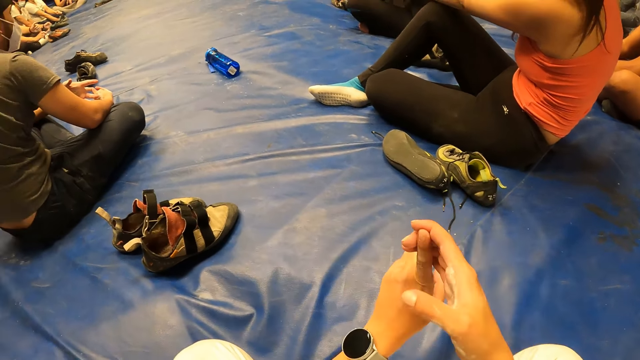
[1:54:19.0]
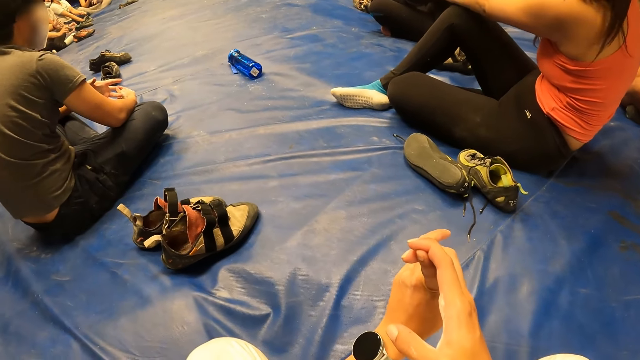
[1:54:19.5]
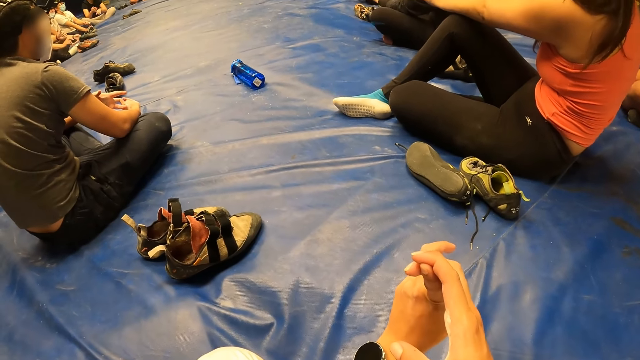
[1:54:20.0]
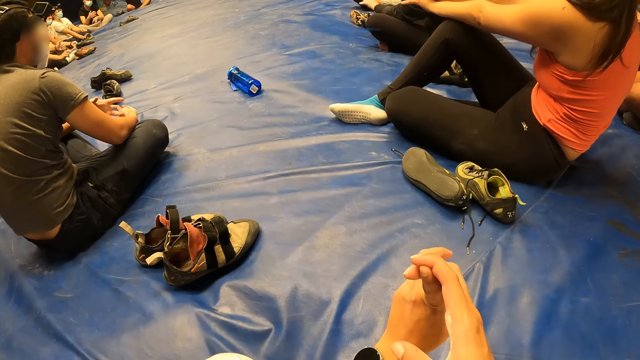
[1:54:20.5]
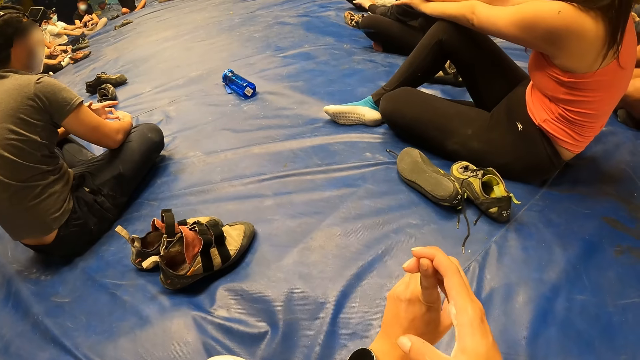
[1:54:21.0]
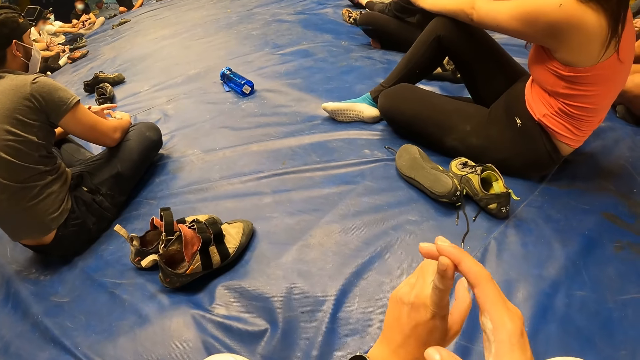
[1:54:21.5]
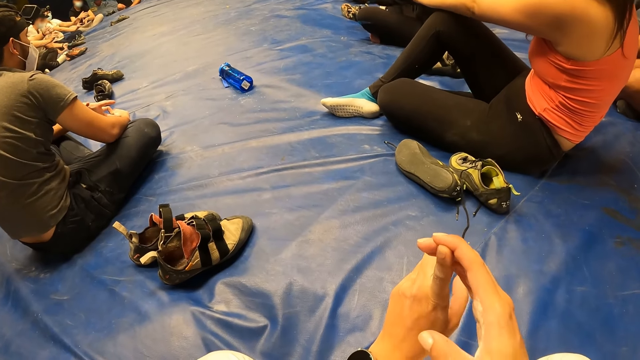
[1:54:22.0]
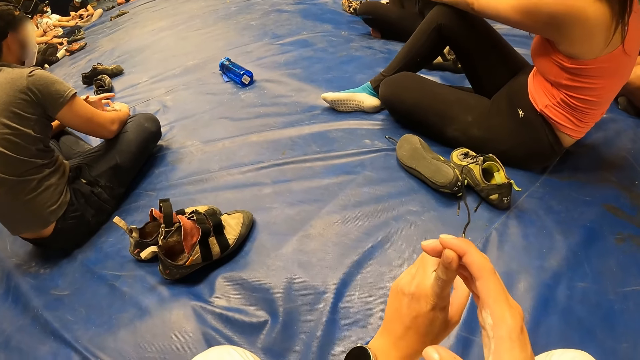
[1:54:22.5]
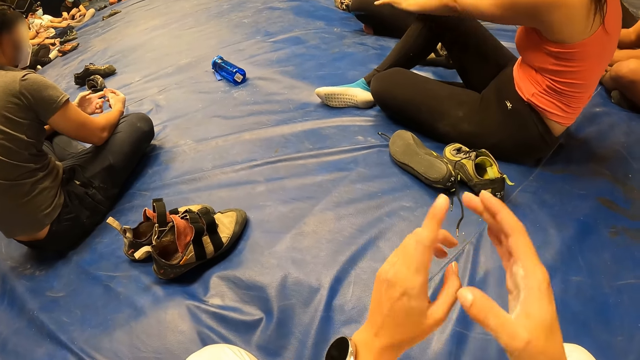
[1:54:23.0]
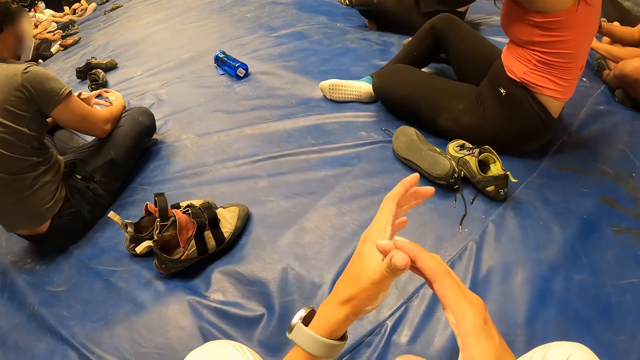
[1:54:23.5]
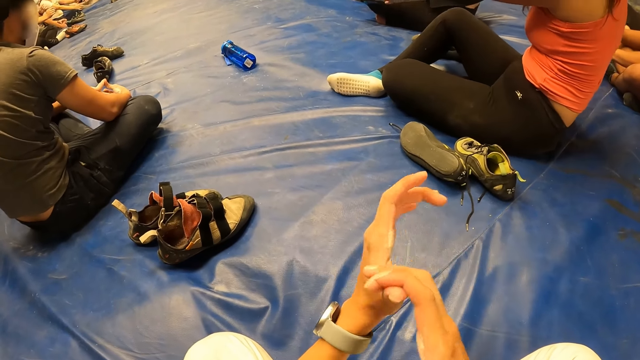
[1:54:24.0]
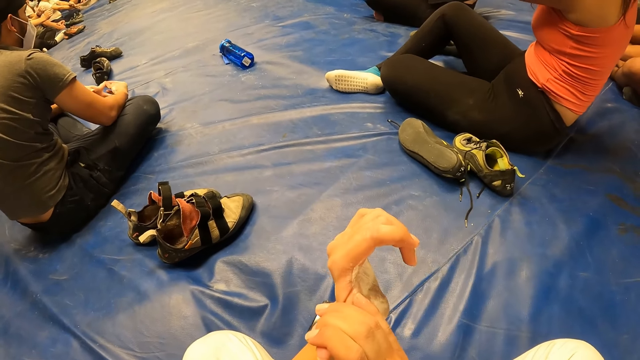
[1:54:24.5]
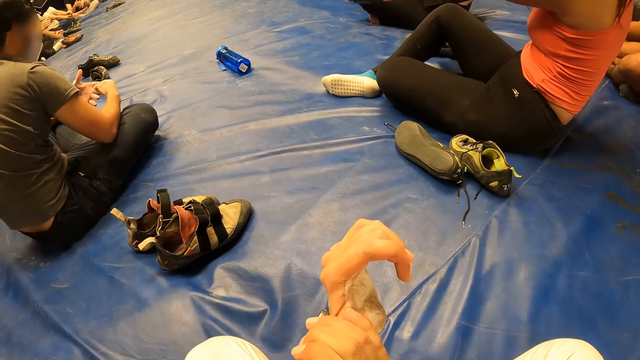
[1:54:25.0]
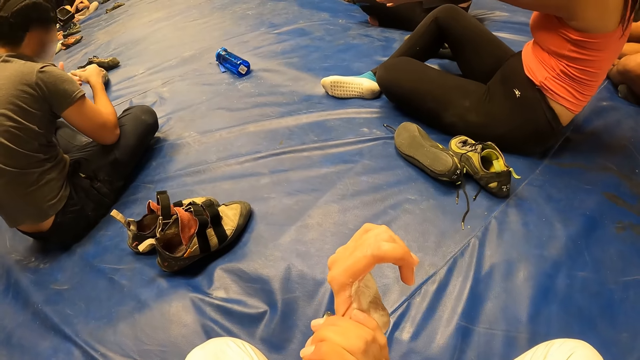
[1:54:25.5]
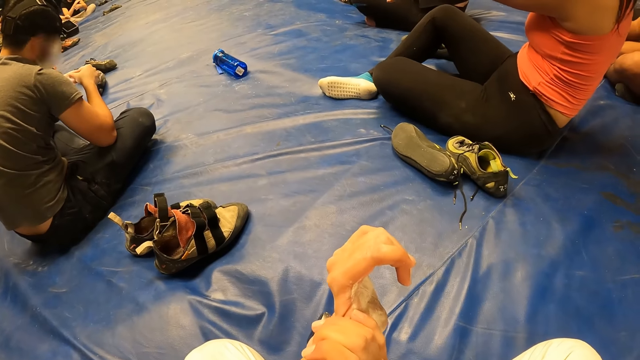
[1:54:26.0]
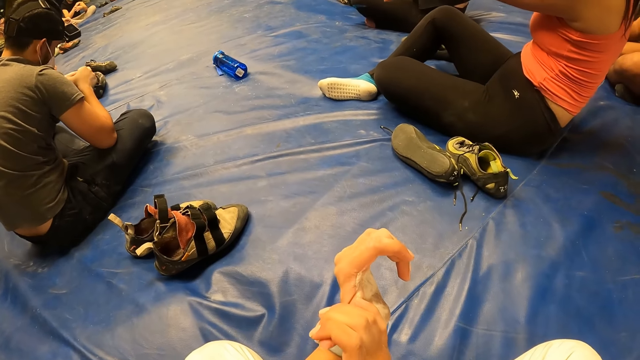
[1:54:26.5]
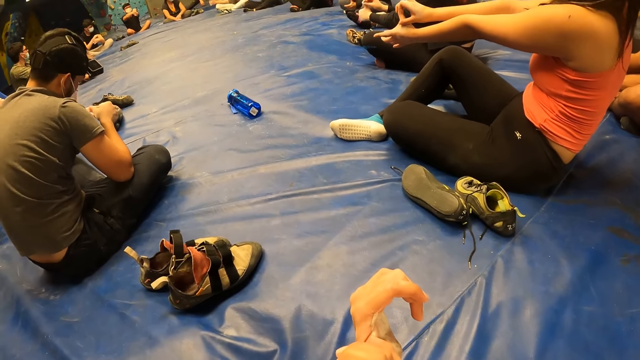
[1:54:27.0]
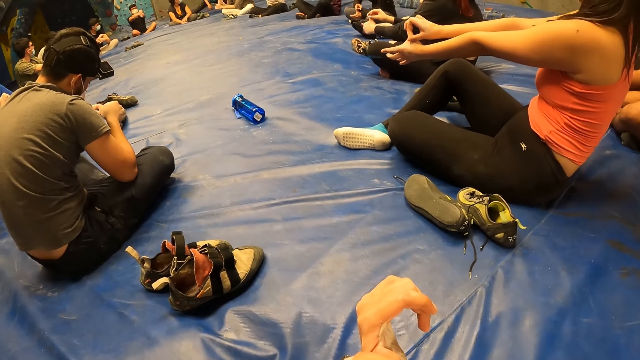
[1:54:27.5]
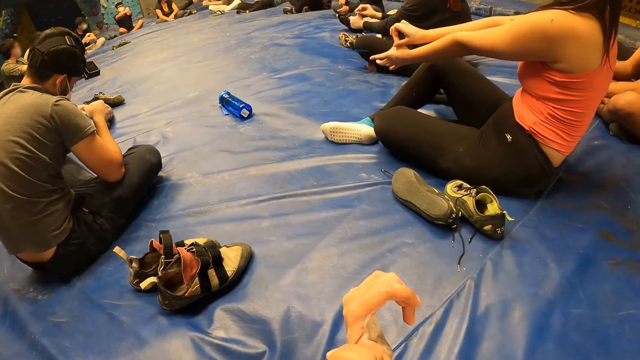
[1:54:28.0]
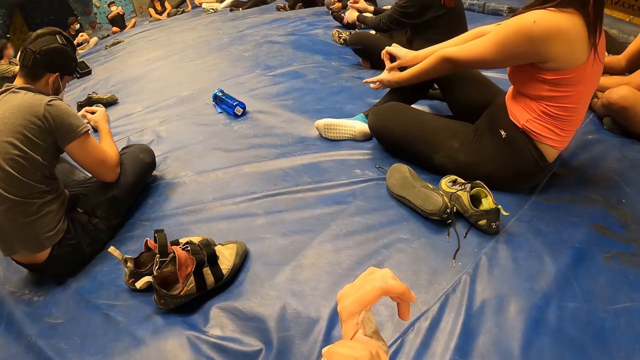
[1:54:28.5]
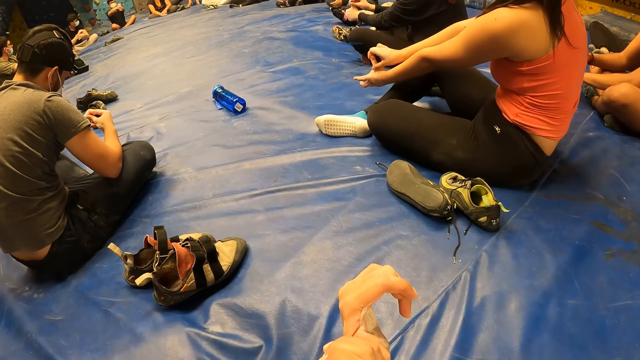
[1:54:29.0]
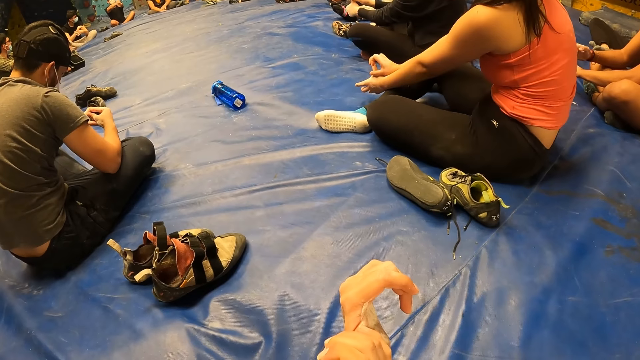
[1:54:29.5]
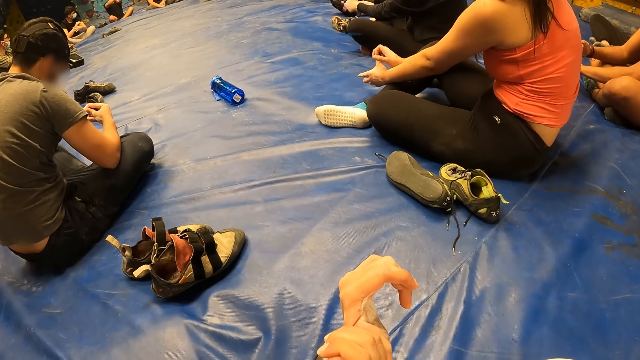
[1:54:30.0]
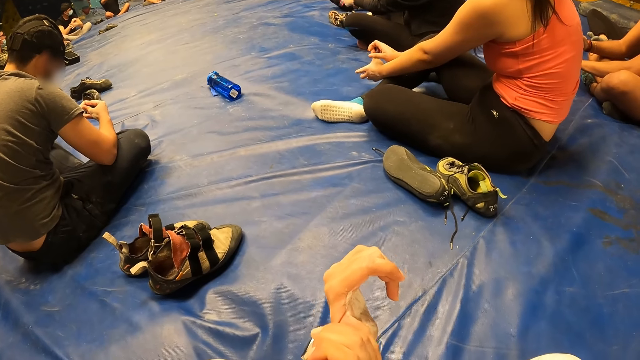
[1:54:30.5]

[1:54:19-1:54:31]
The camera wearer moves both hands. He stretches his left index finger with his right hand. He takes his right hand off his left hand. He moves both hands. He stretches his left thumb with his right hand.

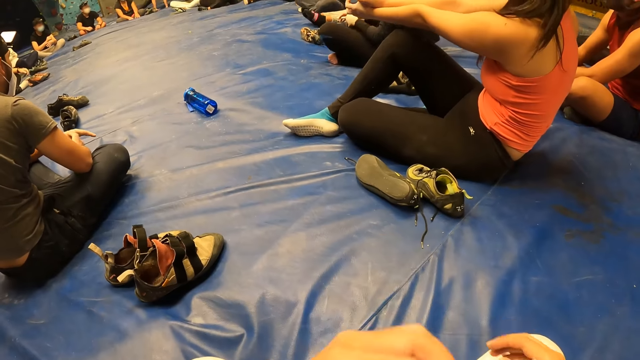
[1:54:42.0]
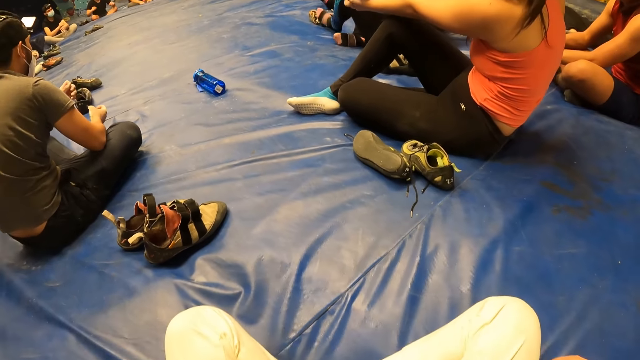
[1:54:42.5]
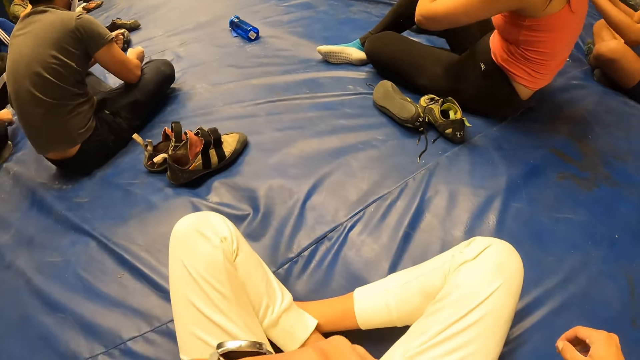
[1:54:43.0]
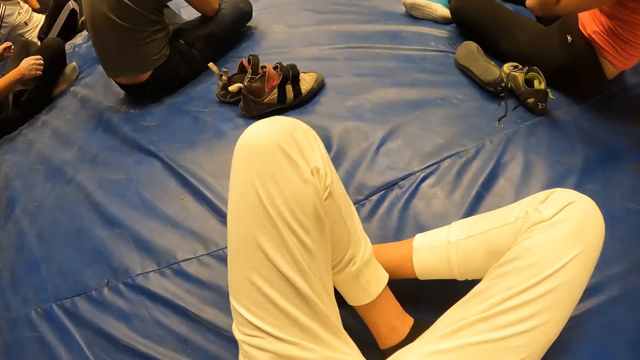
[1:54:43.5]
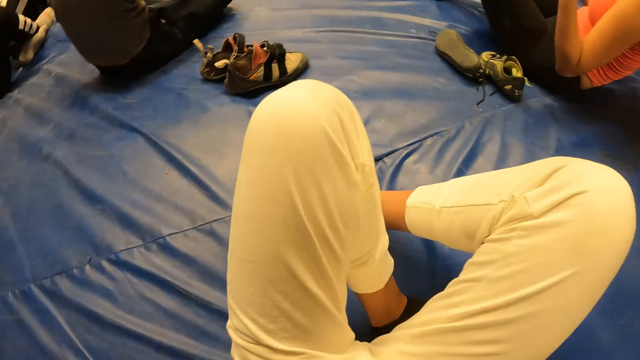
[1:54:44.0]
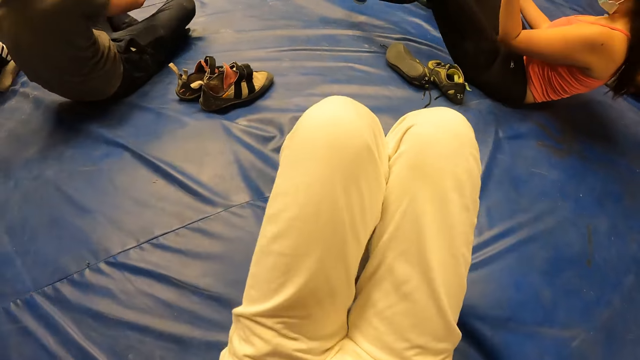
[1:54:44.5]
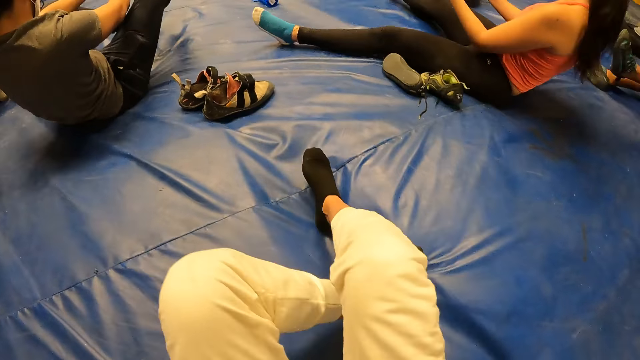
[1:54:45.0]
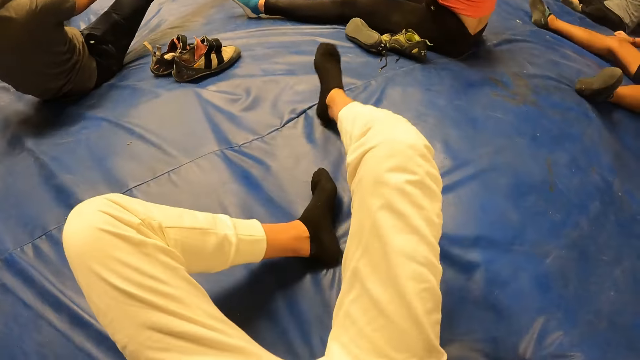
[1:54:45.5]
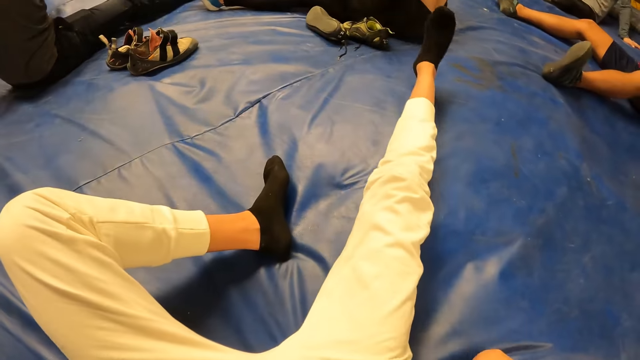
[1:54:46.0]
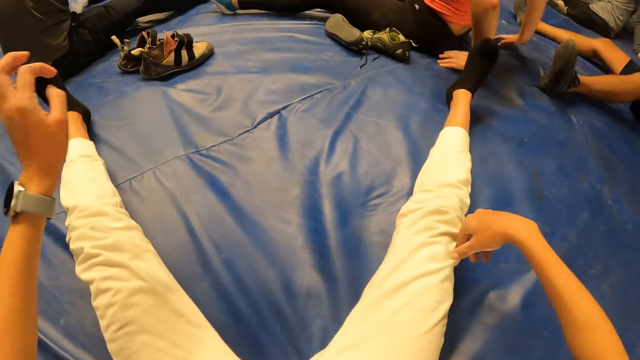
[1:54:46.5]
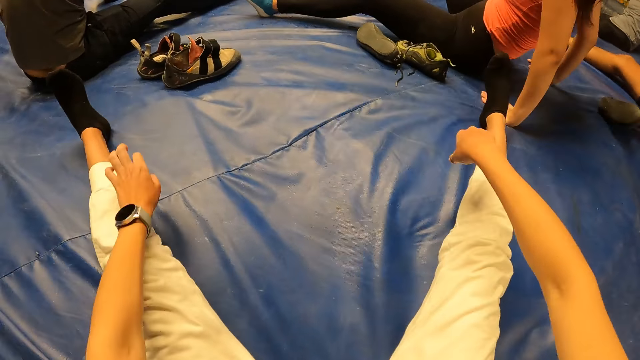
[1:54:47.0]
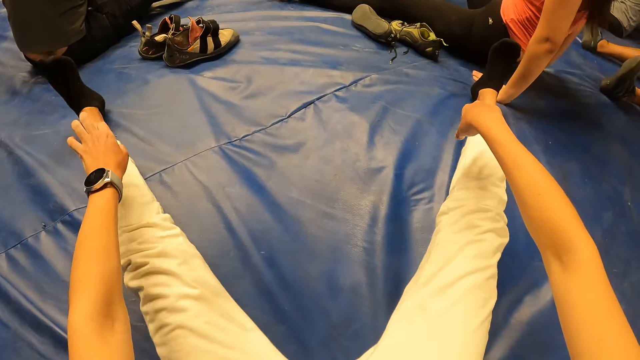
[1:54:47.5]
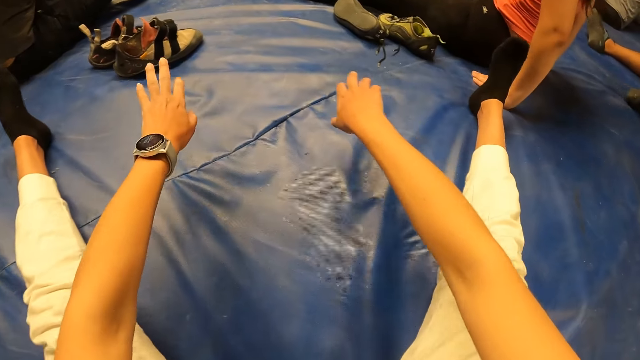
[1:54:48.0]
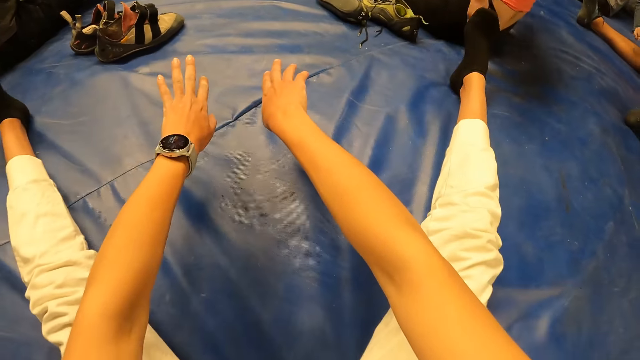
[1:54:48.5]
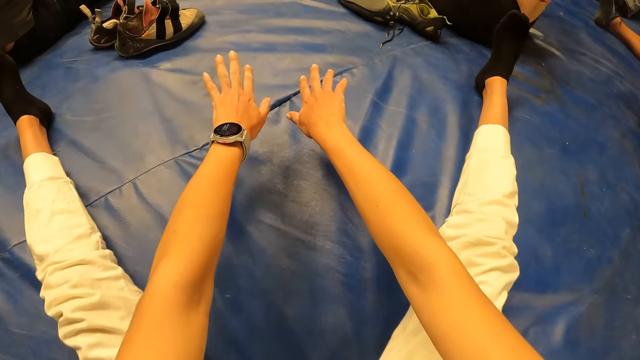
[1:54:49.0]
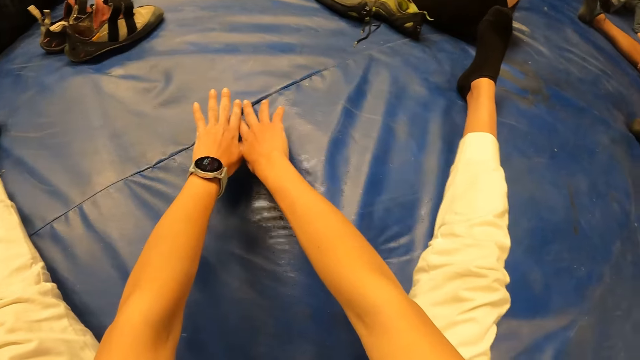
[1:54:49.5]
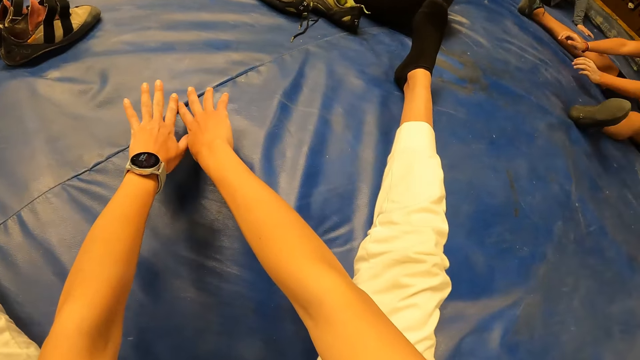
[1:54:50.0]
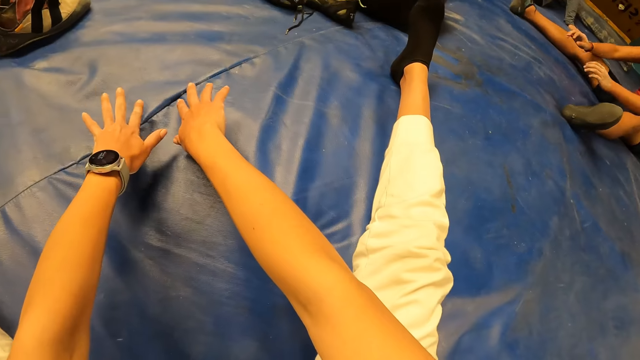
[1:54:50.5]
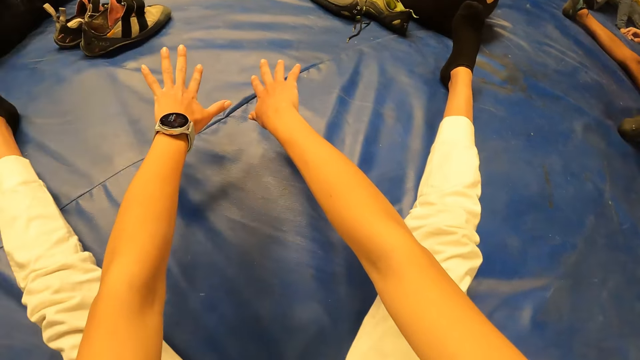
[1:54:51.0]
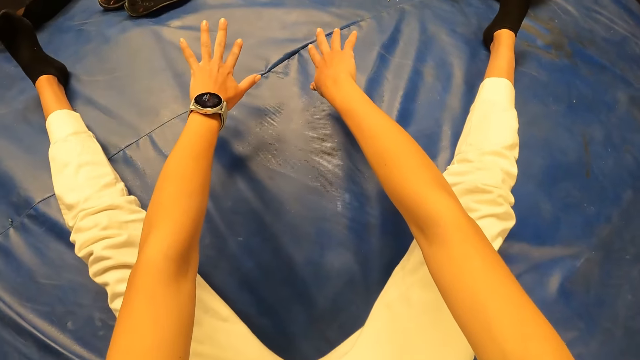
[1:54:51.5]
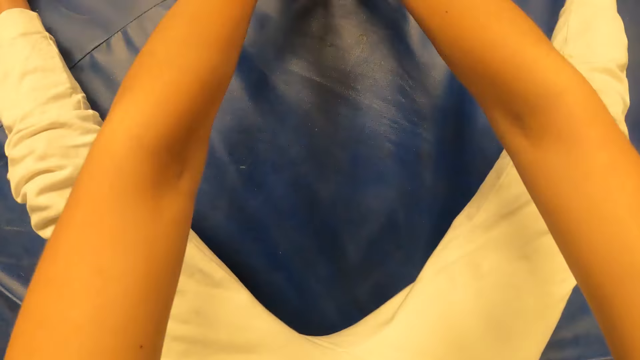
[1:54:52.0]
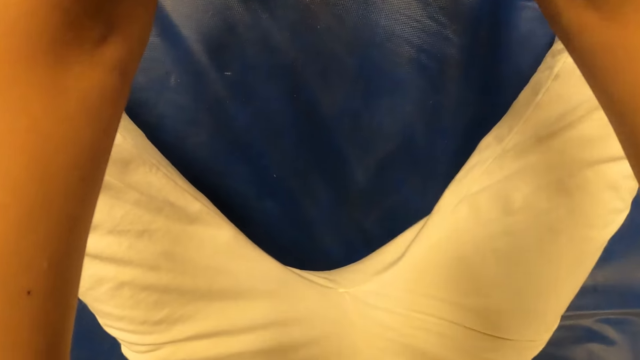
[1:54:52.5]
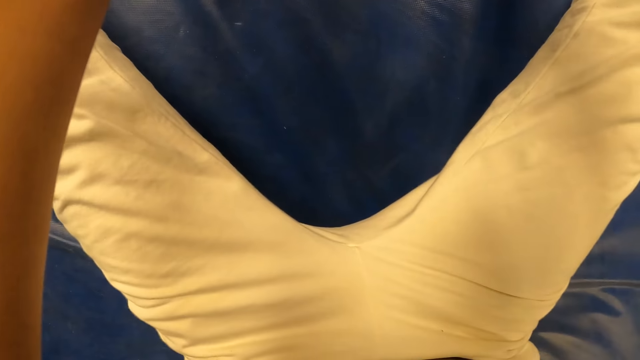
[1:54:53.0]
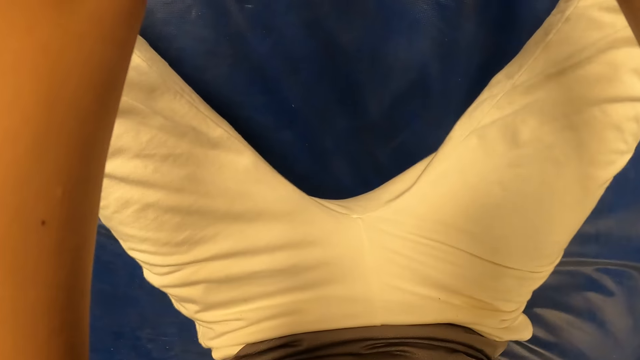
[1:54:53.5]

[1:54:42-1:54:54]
The camera wearer takes his right hand off his left hand. He moves both hands, looks around, moves both hands, touches the floor and moves on the floor. He stretches his right leg on the foam. He stretches his left leg on the foam. He stretches both hands. He touches the foam with both hands.
